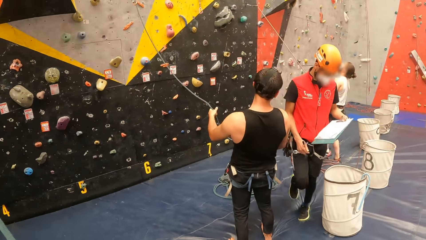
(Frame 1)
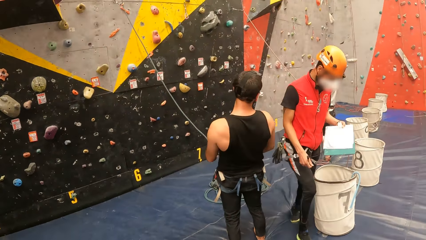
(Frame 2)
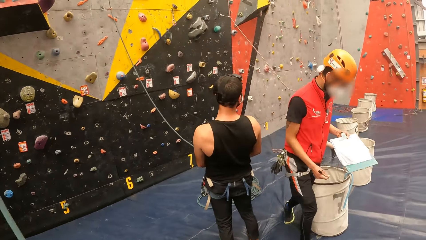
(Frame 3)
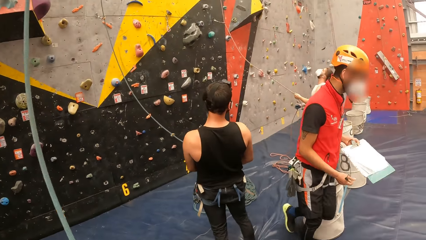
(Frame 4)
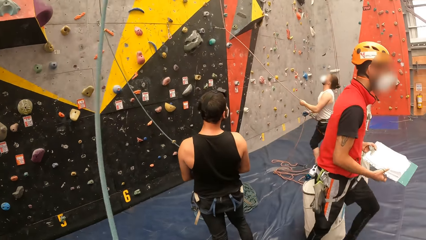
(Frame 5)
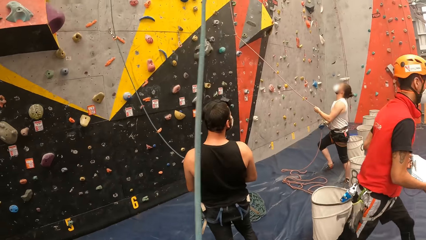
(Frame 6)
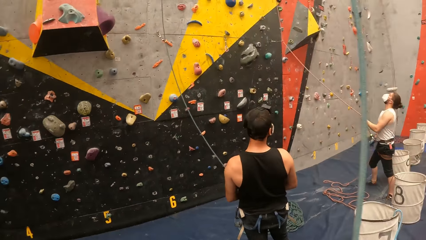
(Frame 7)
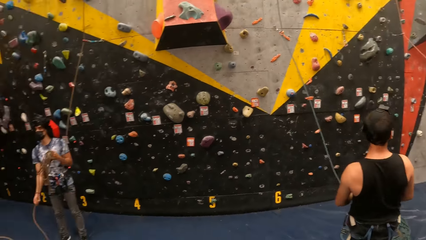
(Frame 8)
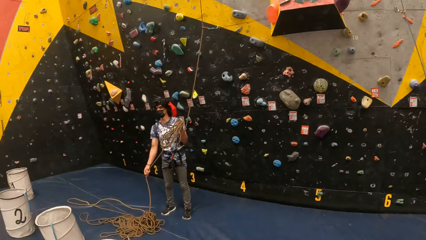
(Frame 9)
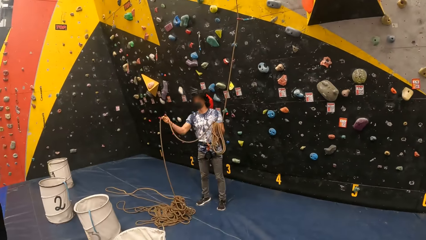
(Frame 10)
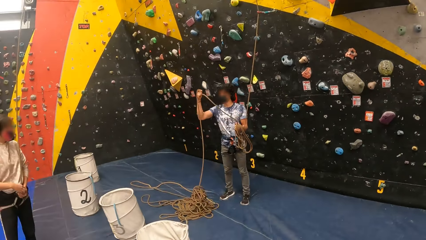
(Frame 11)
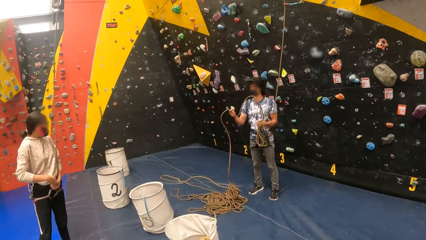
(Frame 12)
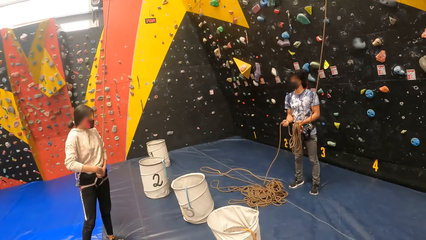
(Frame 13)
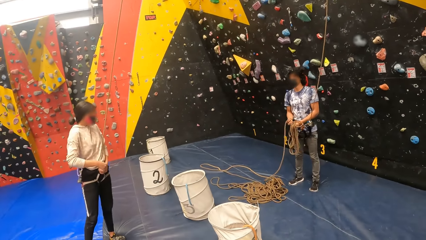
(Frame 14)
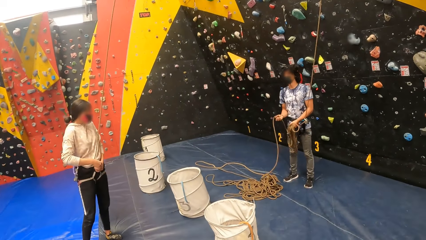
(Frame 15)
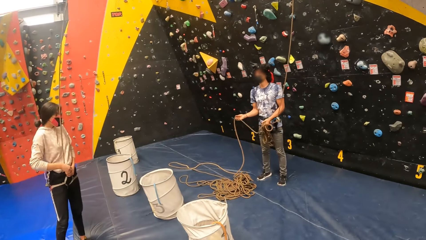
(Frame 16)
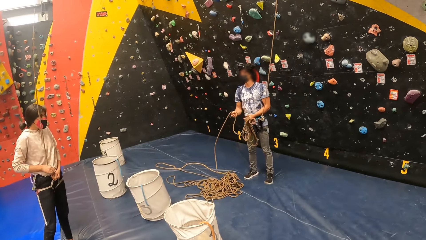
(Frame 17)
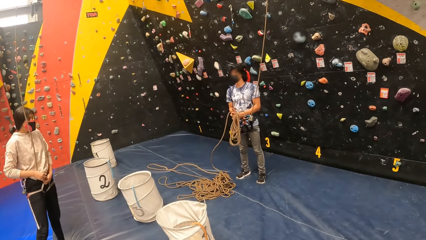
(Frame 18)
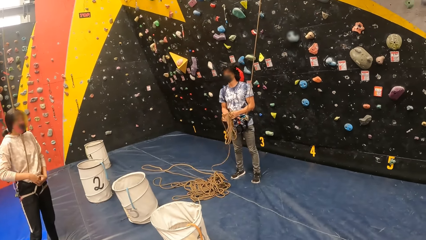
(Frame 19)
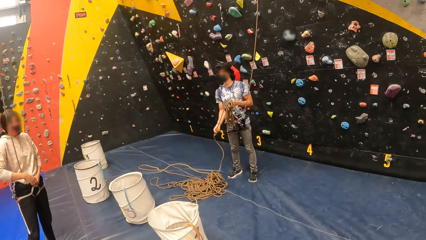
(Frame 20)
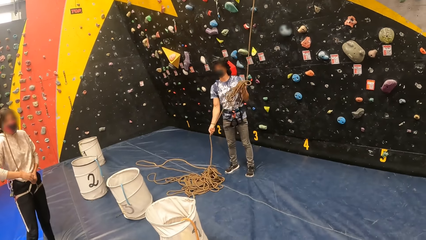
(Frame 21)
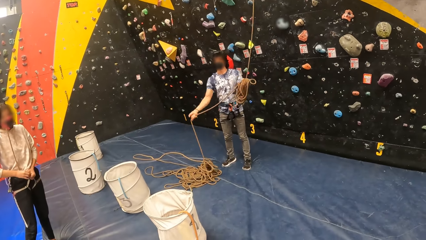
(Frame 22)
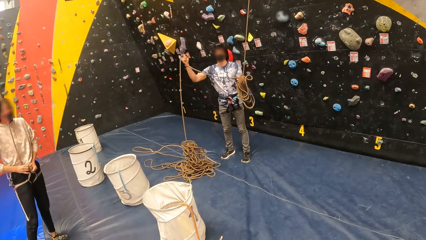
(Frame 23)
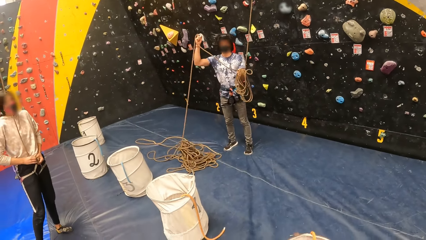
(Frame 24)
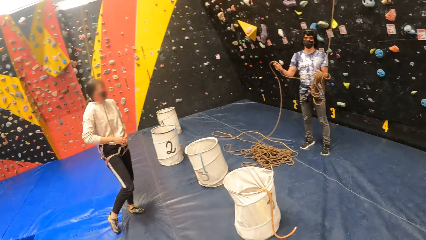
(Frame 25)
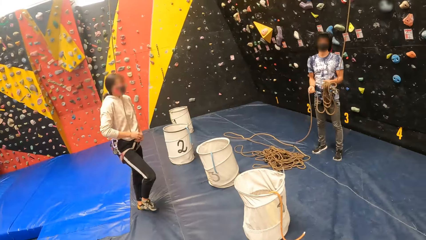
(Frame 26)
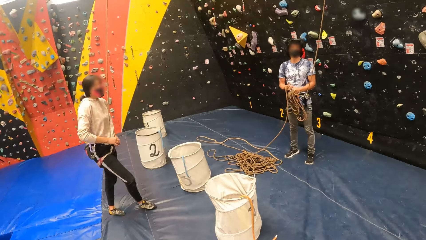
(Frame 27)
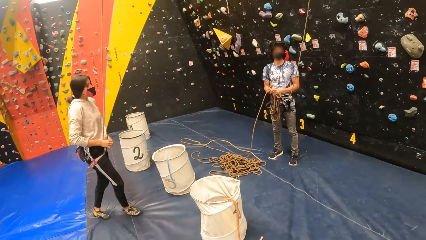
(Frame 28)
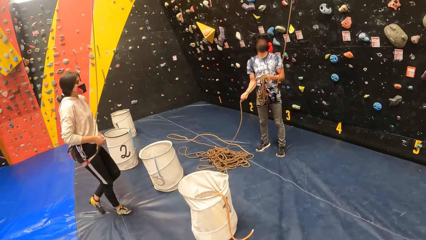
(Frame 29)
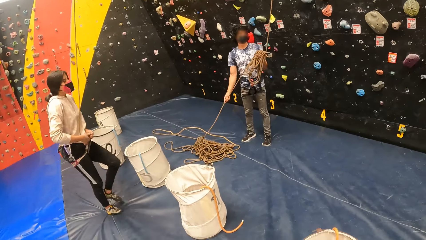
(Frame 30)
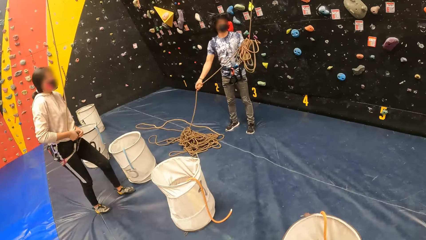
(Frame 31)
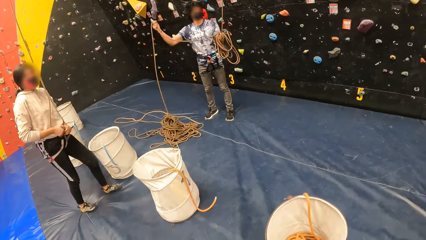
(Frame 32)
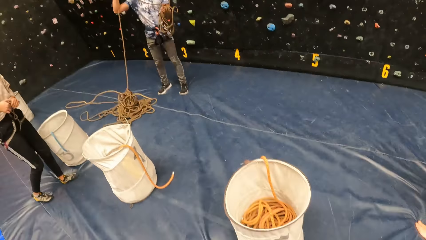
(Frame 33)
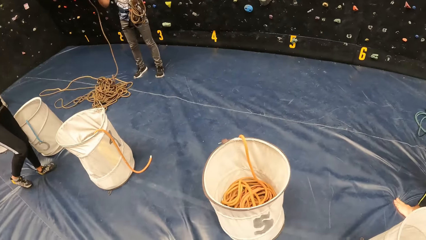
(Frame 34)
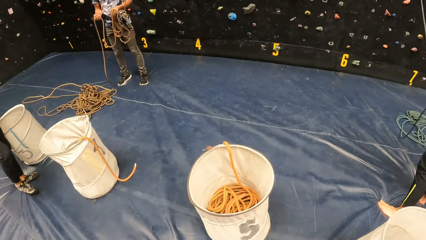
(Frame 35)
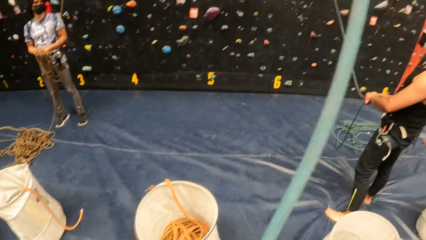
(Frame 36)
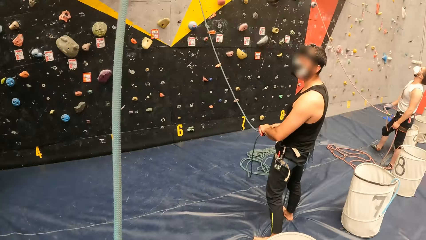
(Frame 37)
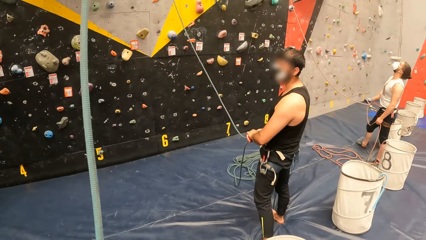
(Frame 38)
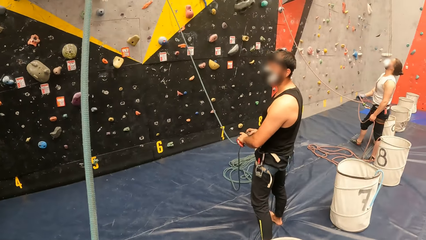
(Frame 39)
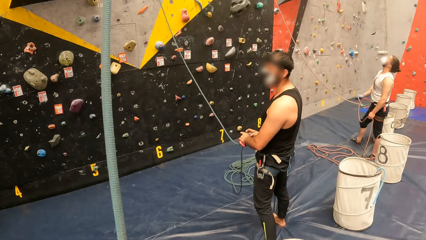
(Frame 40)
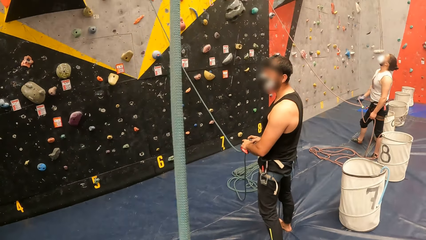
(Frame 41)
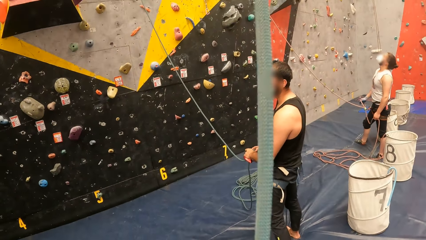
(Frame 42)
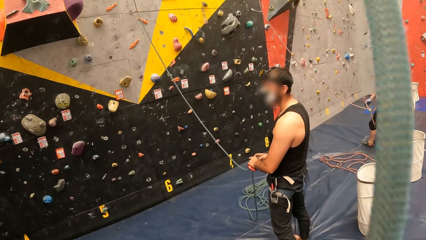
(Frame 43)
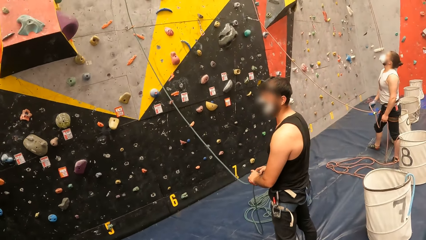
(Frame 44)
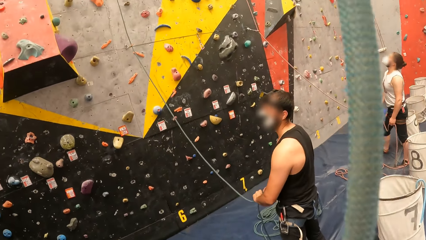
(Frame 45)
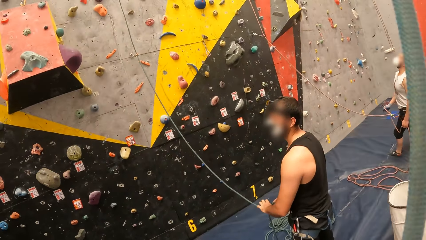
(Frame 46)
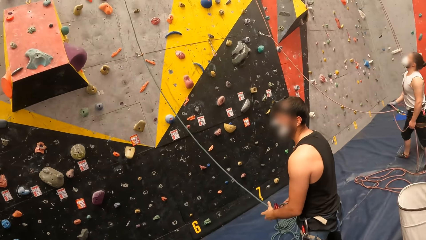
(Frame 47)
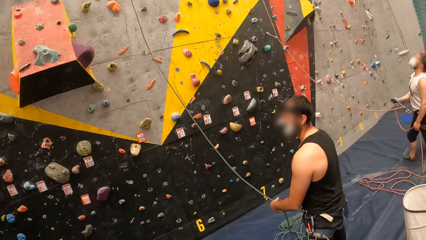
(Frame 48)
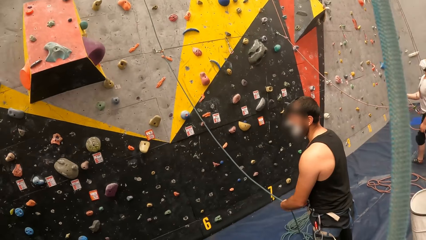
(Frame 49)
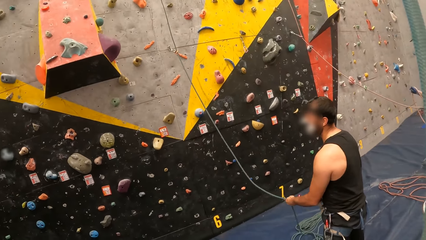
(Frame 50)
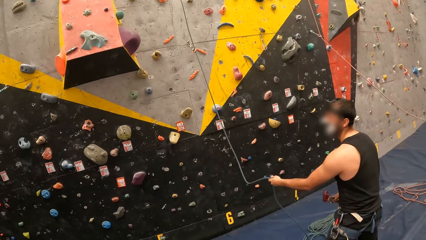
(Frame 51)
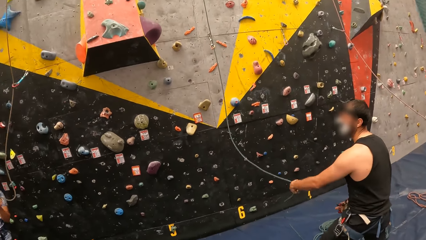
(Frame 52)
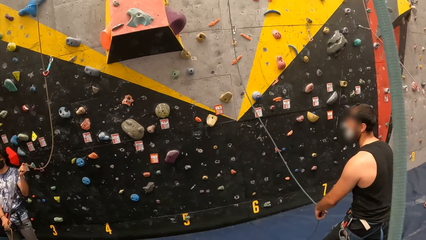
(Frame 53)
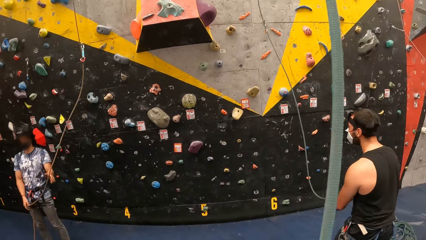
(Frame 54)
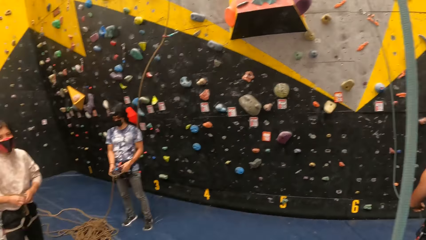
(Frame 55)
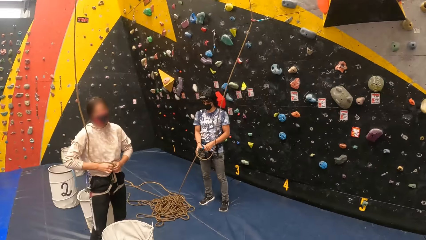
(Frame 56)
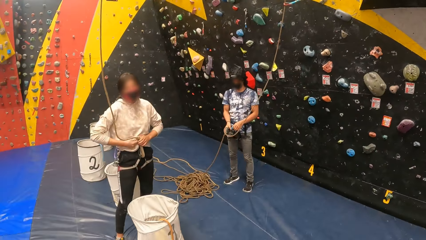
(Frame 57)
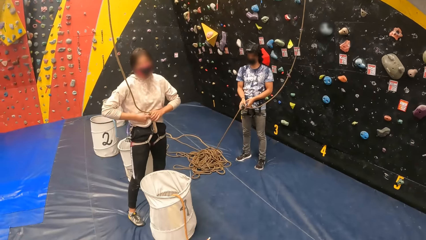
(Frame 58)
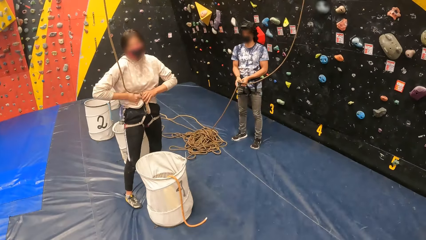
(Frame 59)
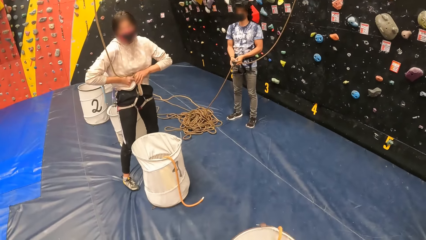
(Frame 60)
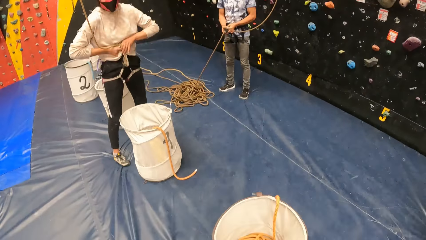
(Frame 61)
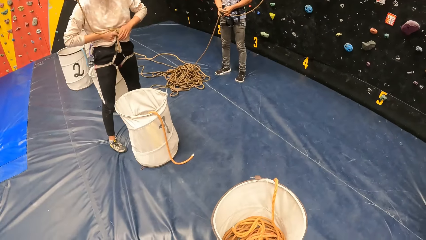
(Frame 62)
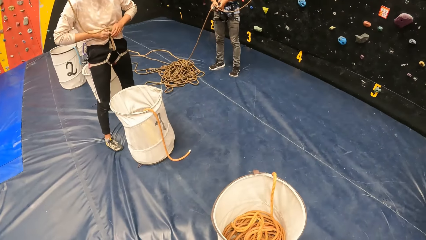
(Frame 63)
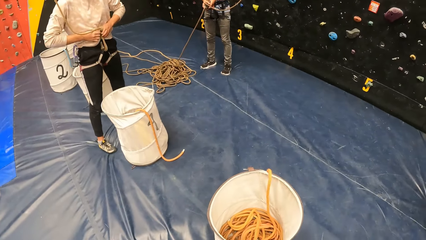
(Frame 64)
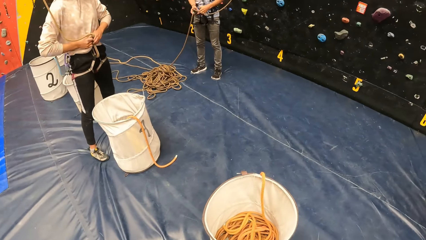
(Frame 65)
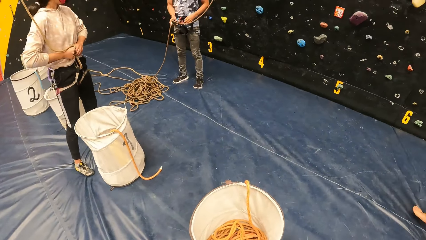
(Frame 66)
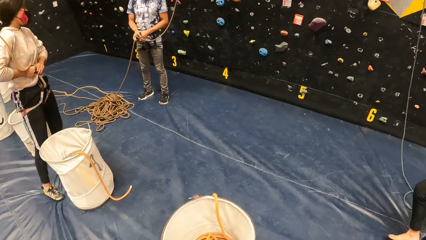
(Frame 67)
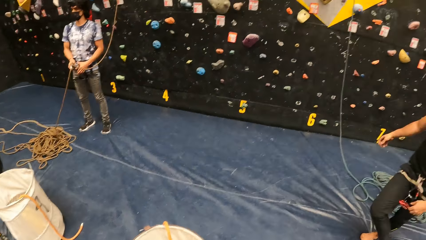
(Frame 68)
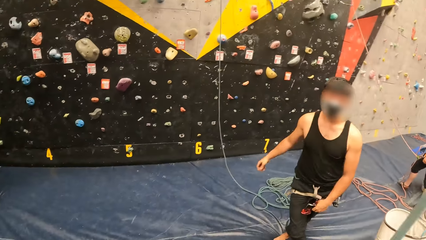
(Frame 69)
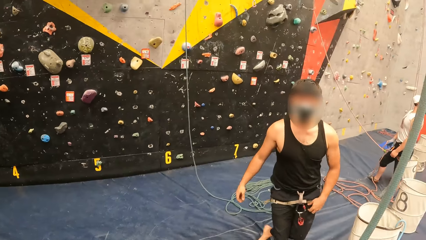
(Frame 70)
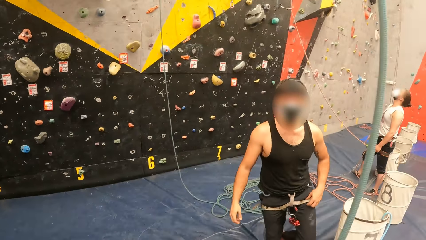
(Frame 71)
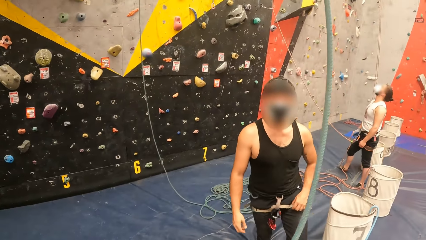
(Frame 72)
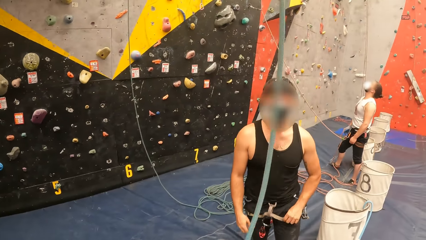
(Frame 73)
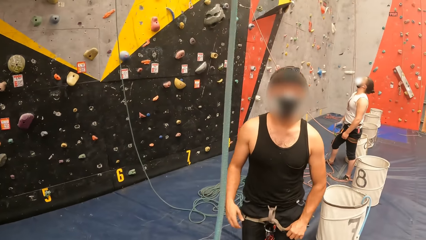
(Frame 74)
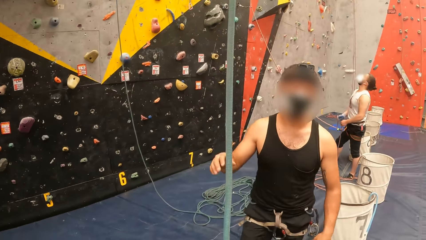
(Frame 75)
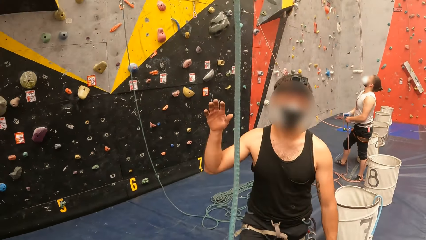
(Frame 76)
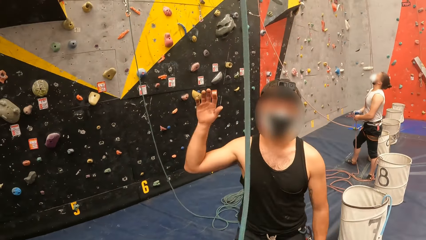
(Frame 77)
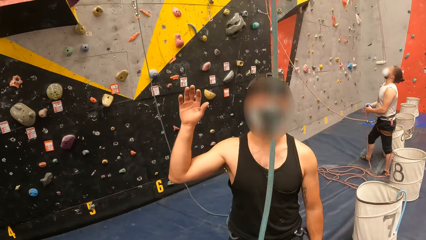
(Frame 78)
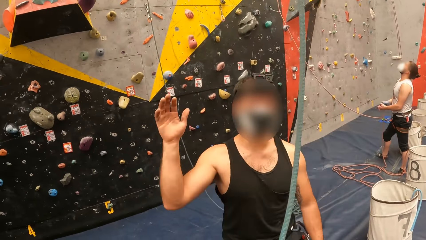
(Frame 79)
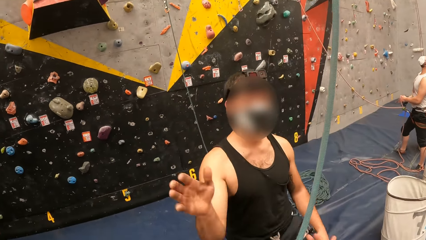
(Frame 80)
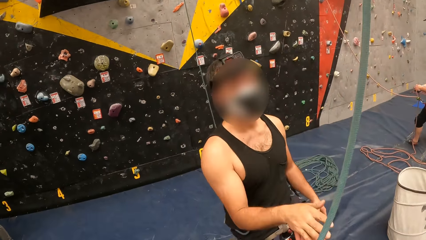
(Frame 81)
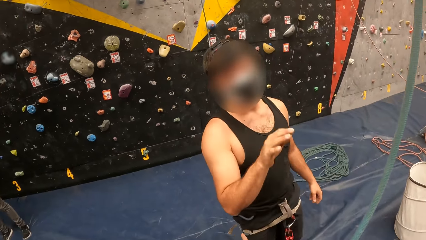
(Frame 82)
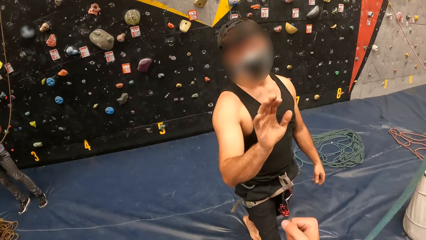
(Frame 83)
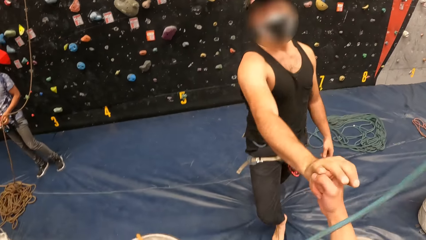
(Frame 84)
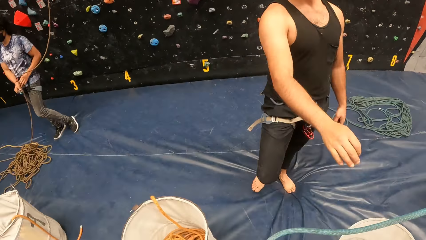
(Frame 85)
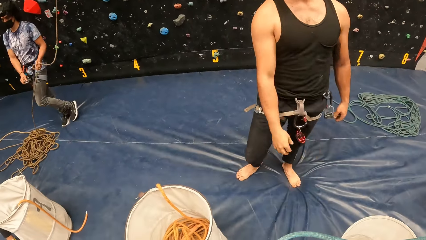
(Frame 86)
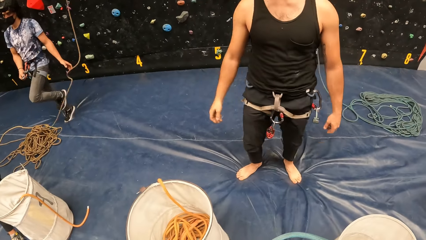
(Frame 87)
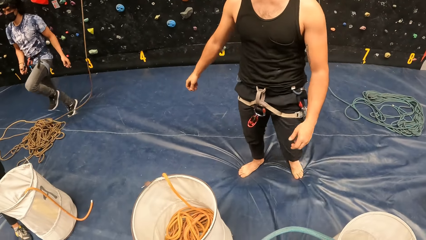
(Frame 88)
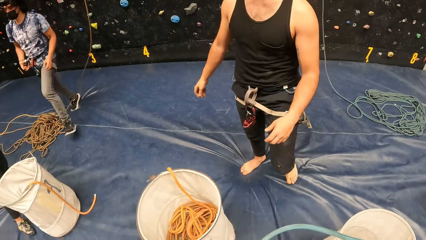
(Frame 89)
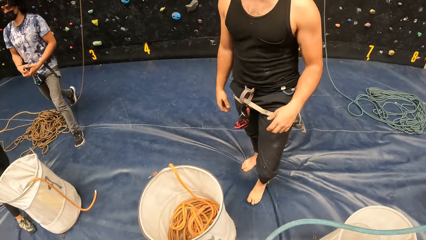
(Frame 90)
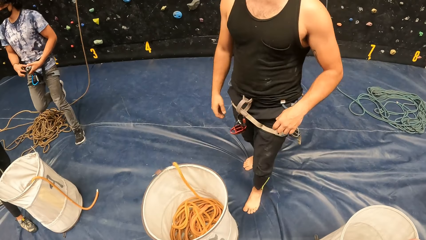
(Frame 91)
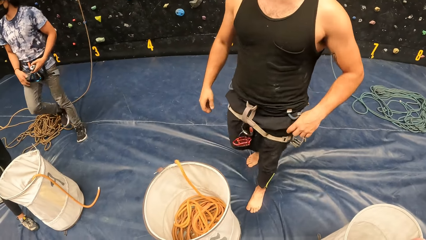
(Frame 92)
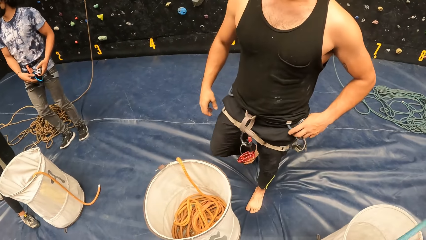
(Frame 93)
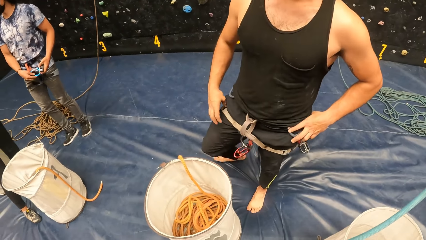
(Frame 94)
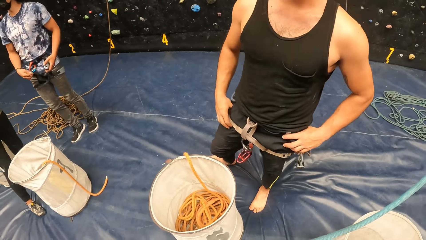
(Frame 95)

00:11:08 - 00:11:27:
A man walks away. The camera wearer looks around. Another man folds a rope. A woman walks on the canvas. A third man holds the rope. The camera wearer turns around. The third man moves toward the camera wearer. The camera wearer fist bumps a person. They move forward.
